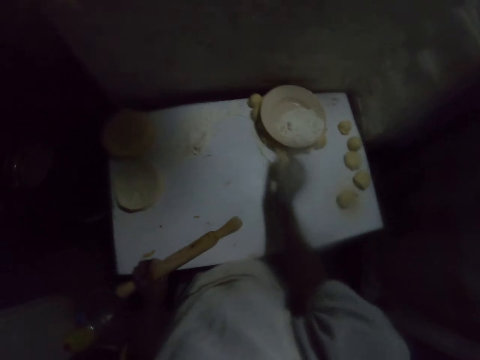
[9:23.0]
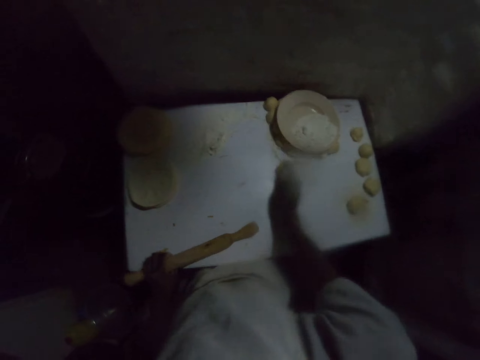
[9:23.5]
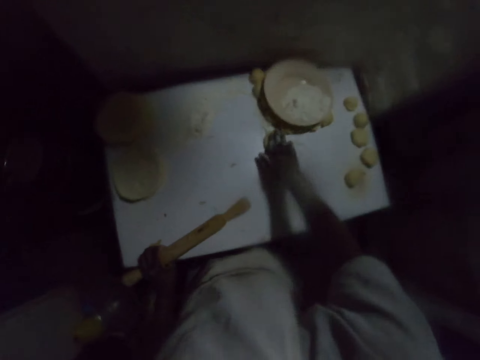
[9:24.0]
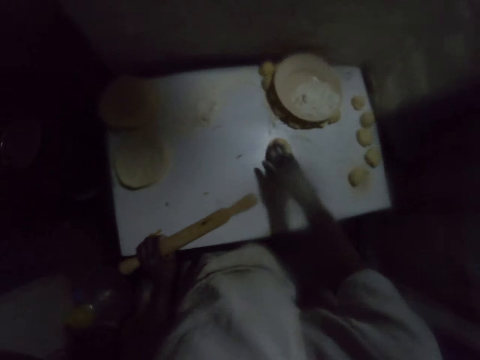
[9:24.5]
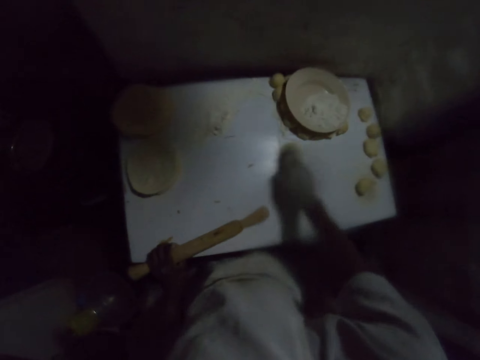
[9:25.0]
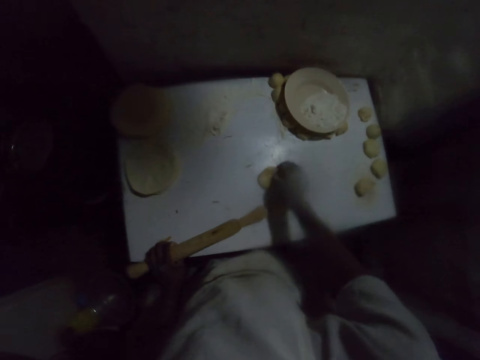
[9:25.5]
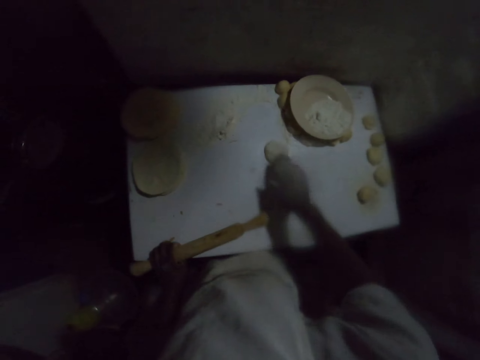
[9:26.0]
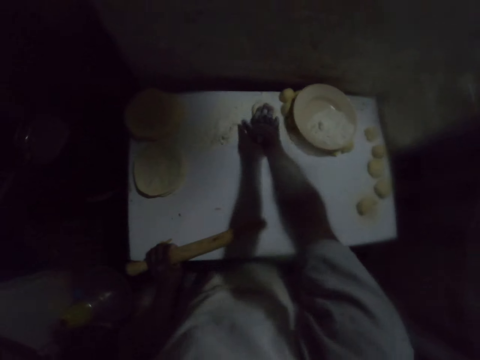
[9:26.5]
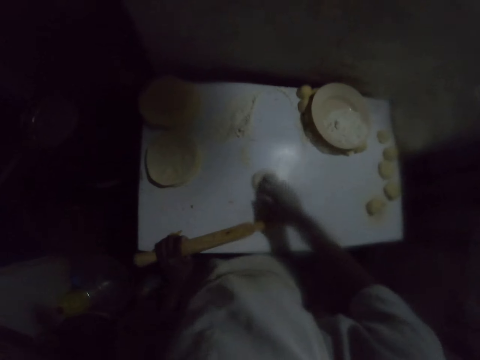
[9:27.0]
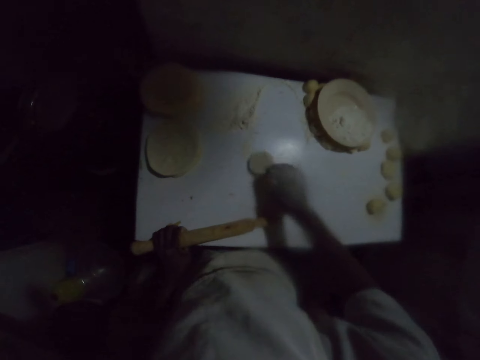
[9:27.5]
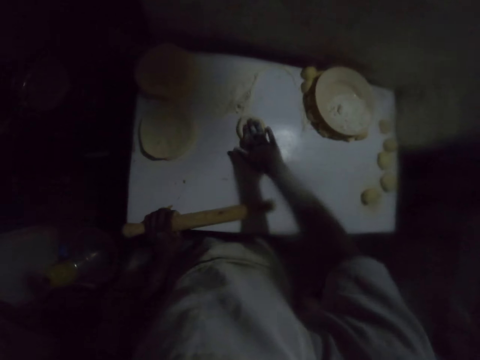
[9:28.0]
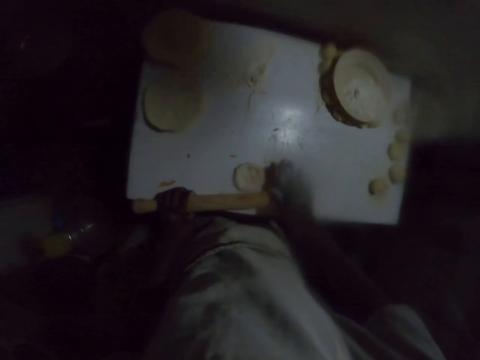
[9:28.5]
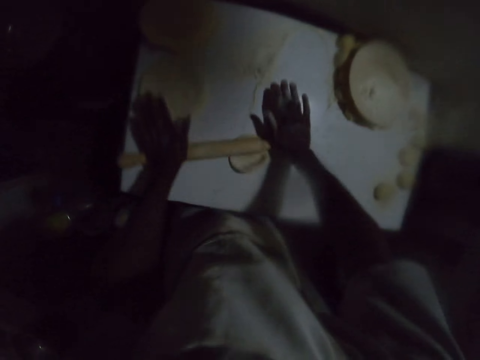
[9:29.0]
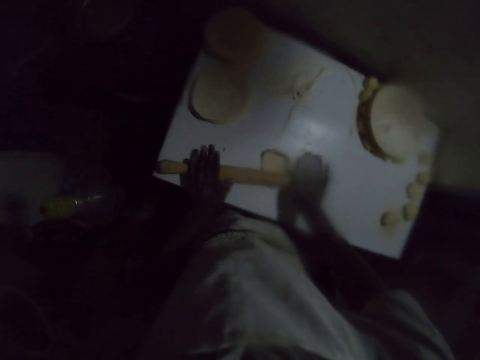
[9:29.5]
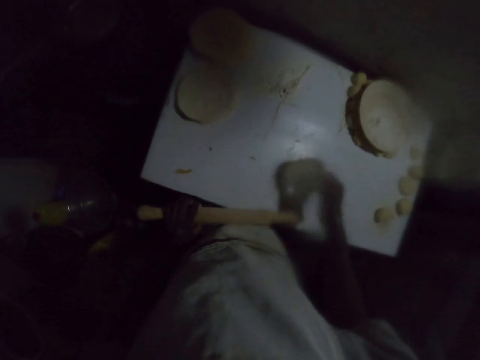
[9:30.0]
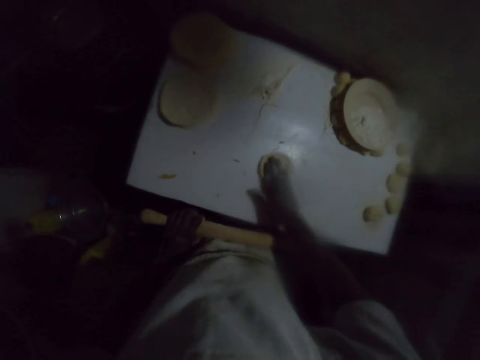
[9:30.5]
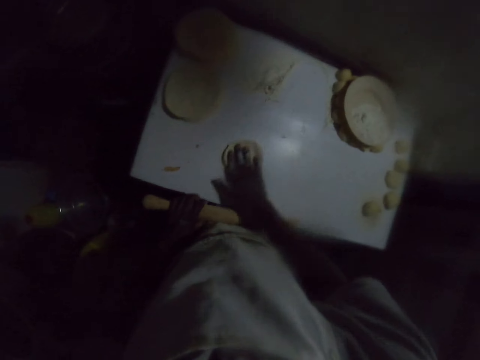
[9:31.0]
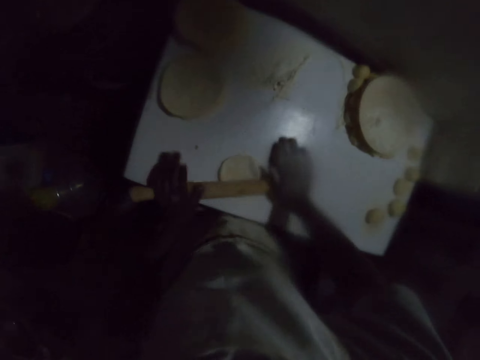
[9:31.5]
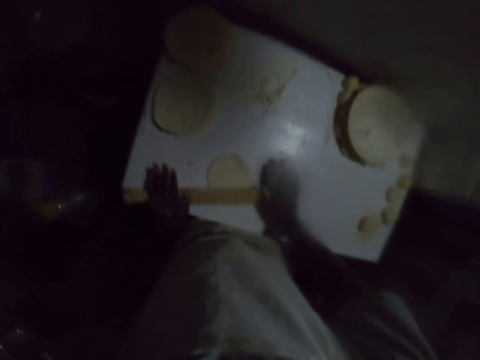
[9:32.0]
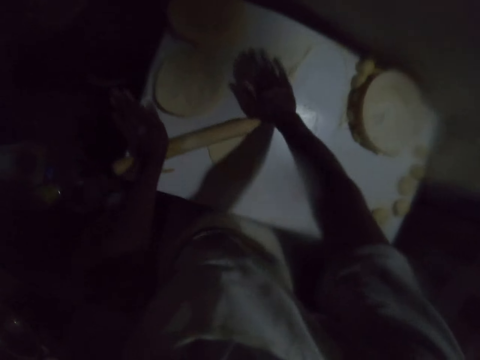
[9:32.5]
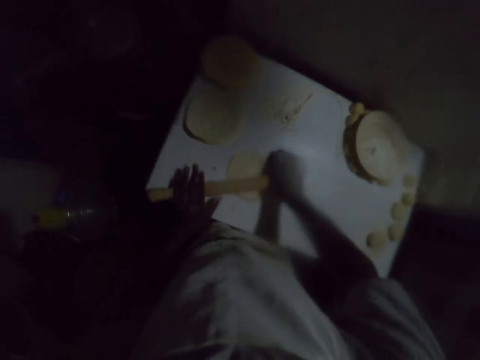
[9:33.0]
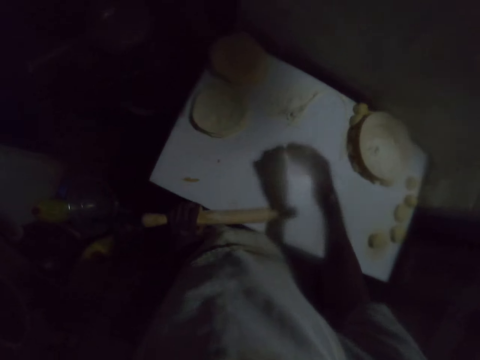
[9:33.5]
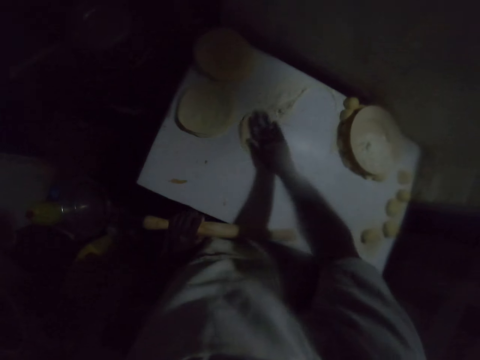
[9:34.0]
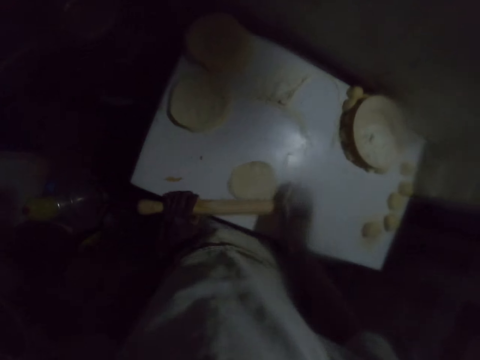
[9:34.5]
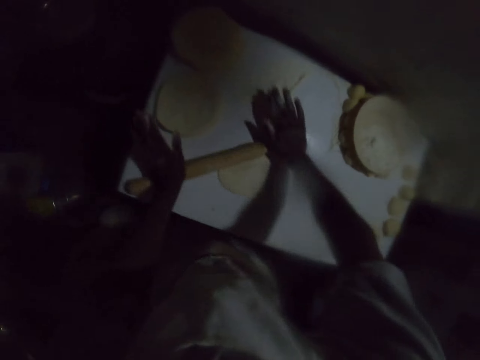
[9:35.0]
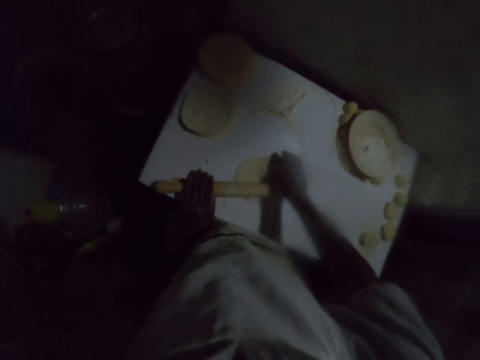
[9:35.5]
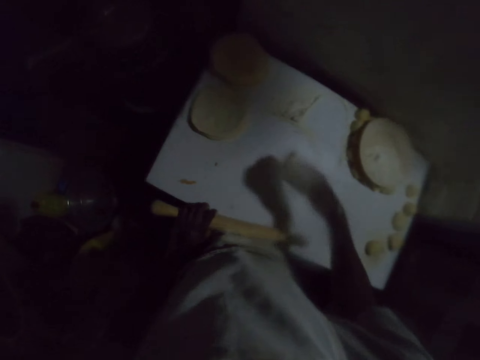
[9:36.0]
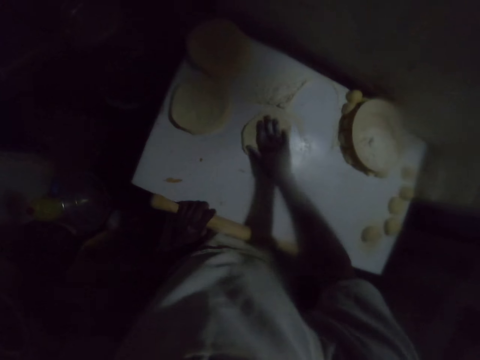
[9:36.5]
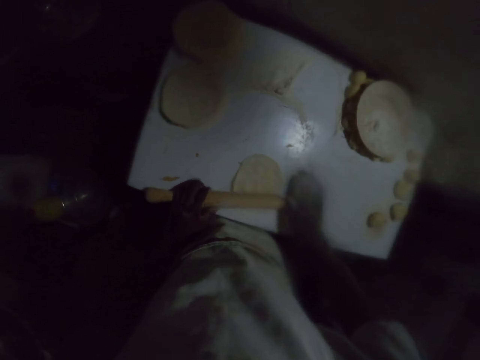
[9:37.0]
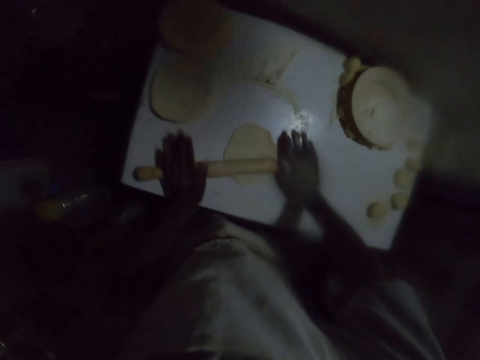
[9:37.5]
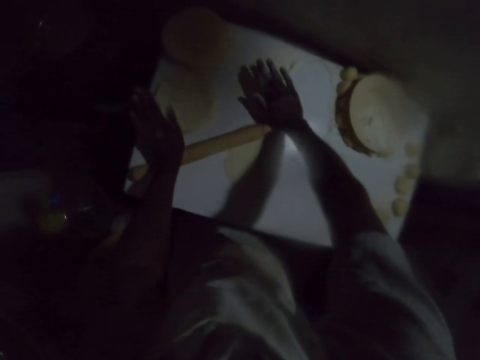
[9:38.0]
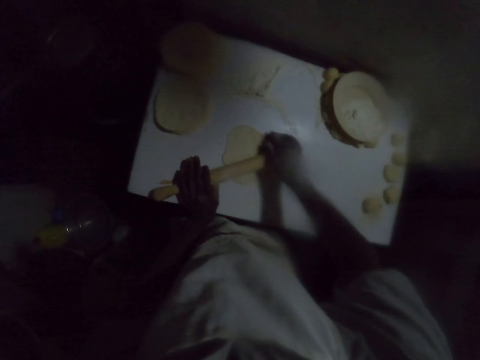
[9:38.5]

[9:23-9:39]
The camera wearer picks a dough from the table. They press the dough. They rub the dough on the flour. They move the dough on the table with the right hand. They turn the dough. They move the dough on the table with the right hand. They turn the dough. They move the dough on the table with the right hand. They flatten the dough on the table with a rolling pin. They lift the rolling pin with the left hand. They turn the dough on the table. They move the dough on the table with the right hand. They flatten the dough on the table with the rolling pin. They lift the rolling pin with the left hand. They turn the dough on the table. They move the dough on the table with the right hand. They flatten the dough on the table with the rolling pin. They lift the rolling pin with the left hand. They turn the dough on the table. They move the dough on the table with the right hand. They flatten the dough on the table with the rolling pin.

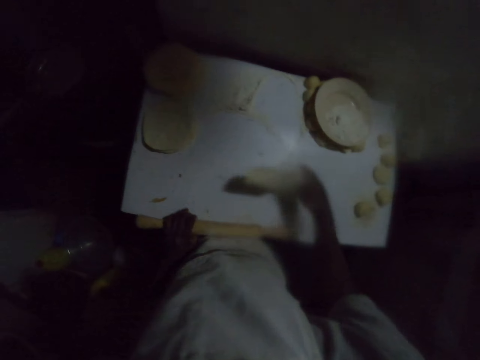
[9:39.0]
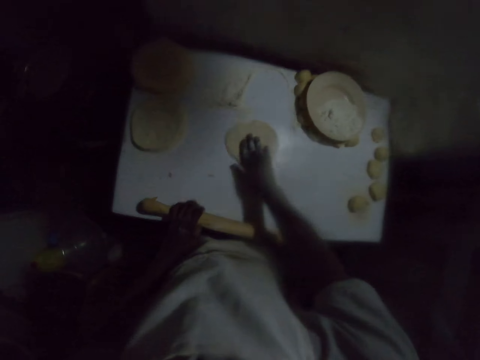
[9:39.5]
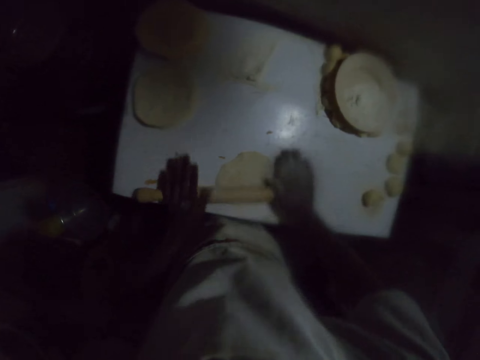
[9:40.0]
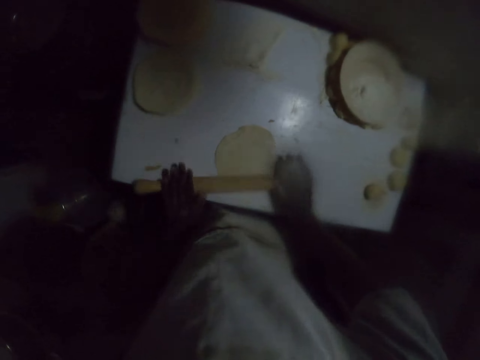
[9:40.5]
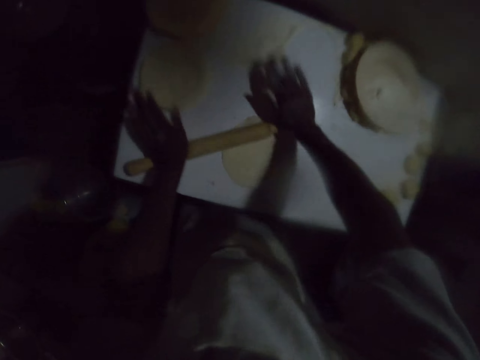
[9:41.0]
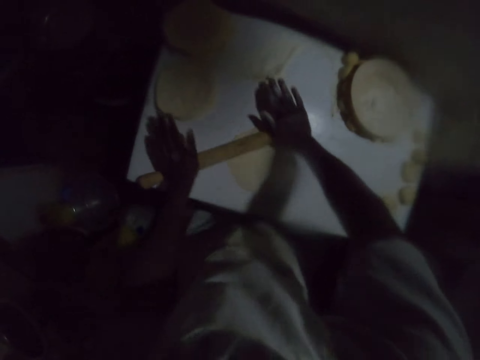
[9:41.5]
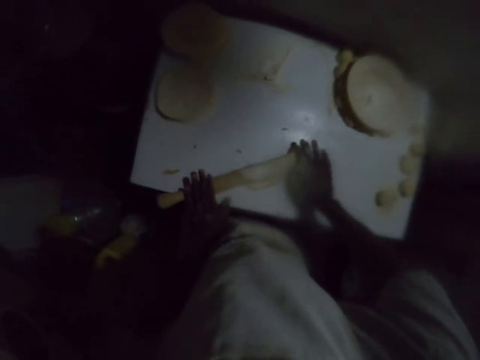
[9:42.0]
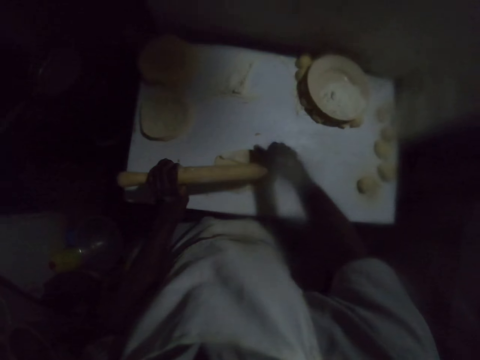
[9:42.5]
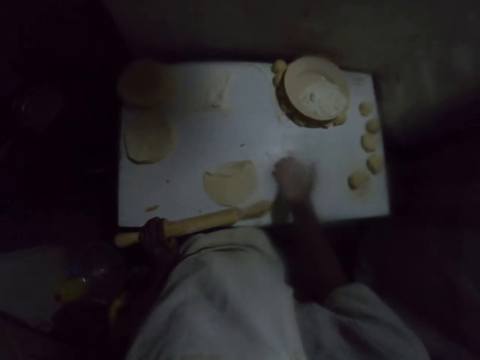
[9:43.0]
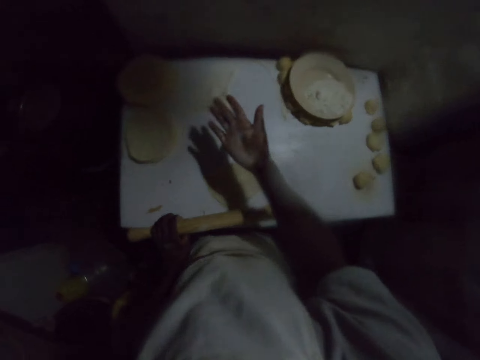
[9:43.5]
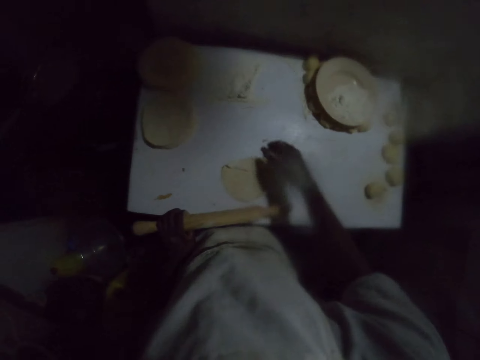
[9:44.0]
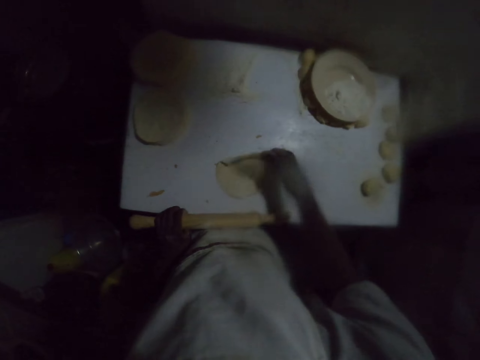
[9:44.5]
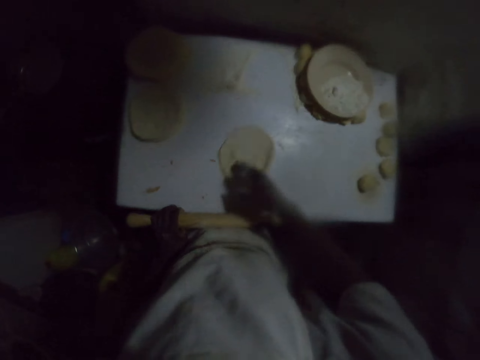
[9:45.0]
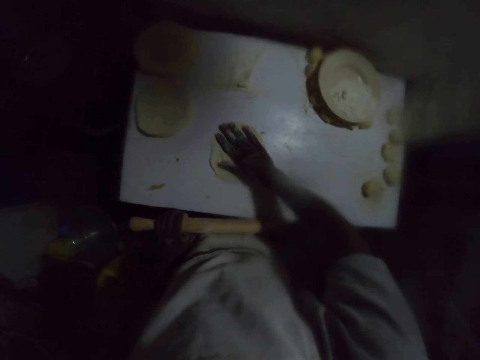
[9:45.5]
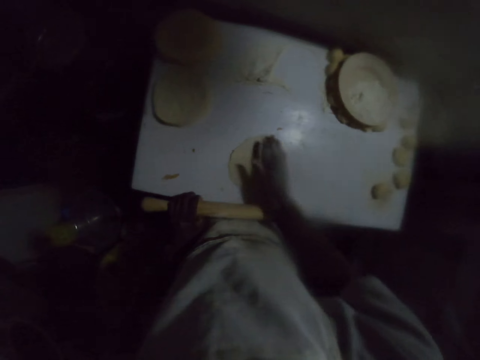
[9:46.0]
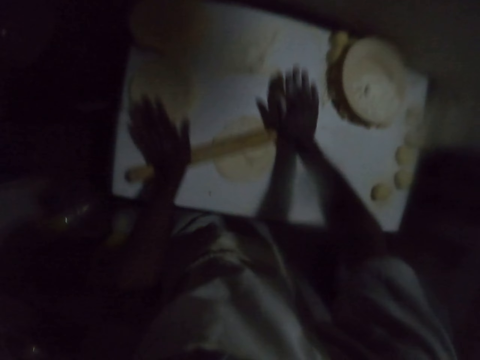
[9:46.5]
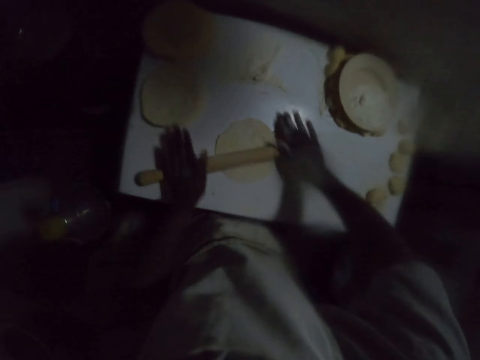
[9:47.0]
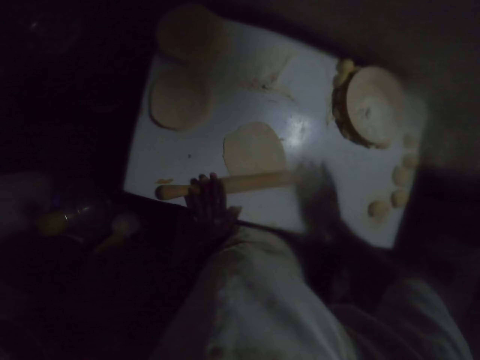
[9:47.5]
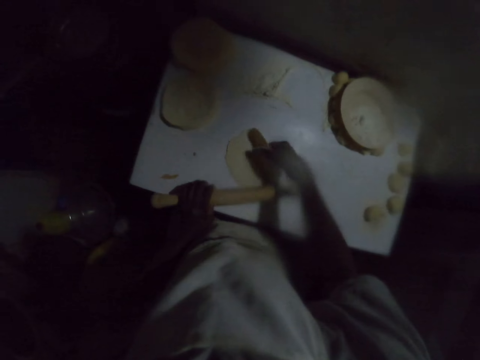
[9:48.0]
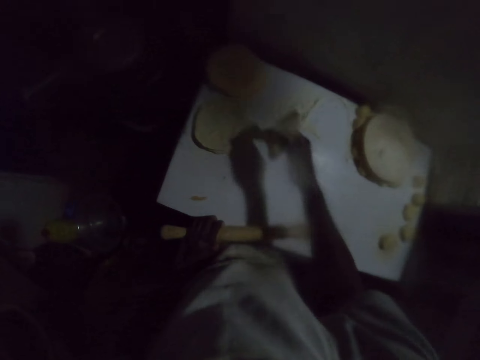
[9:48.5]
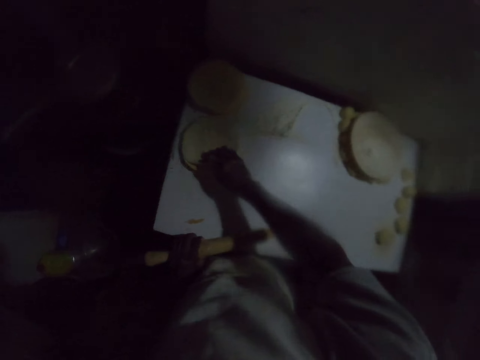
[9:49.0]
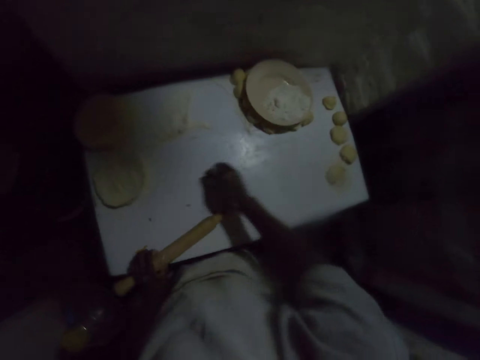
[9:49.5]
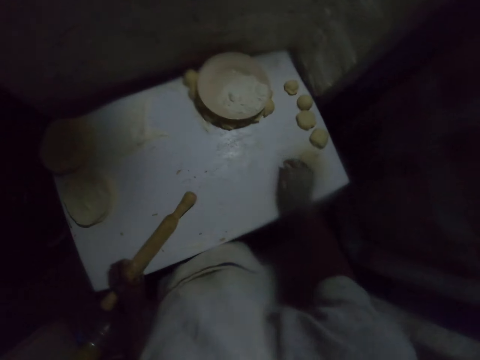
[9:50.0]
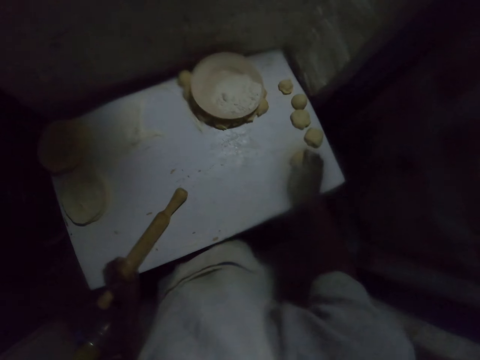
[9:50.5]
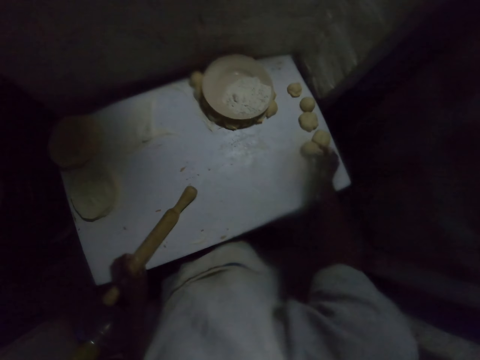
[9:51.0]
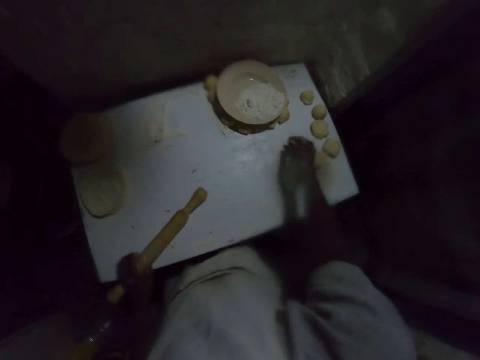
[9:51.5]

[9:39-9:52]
The camera wearer lifts the rolling pin with the left hand. He turns the dough on the table. He moves the dough on the table with the right hand. He flattens the dough on the table with the rolling pin. He lifts the rolling pin with the left hand. He looks at his hand. He turns the dough on the table. He moves the dough on the table with the right hand. He flattens the dough on the table with the rolling pin. He lifts the rolling pin with the left hand. He lifts the dough. He places the dough on top of the other doughs. He touches a dough on the table.
